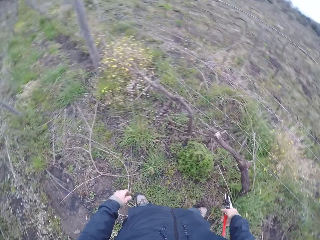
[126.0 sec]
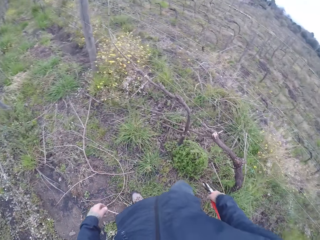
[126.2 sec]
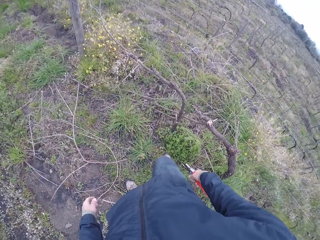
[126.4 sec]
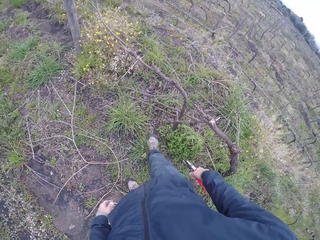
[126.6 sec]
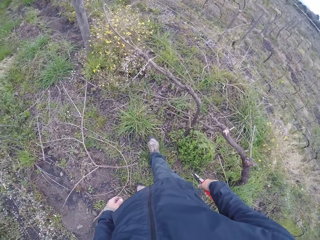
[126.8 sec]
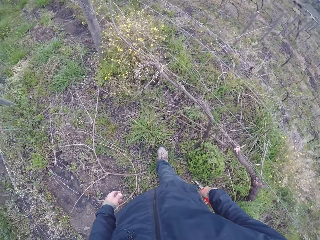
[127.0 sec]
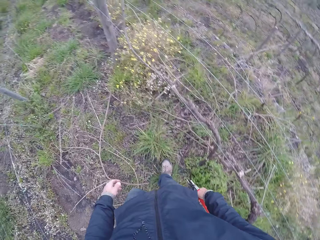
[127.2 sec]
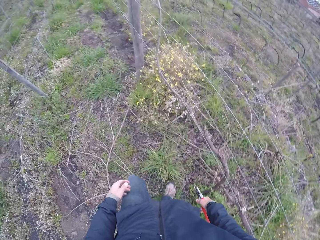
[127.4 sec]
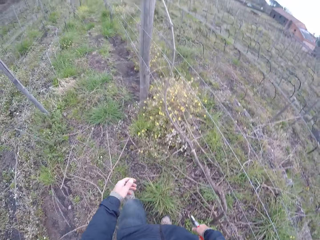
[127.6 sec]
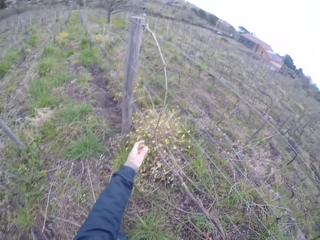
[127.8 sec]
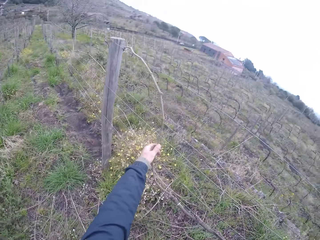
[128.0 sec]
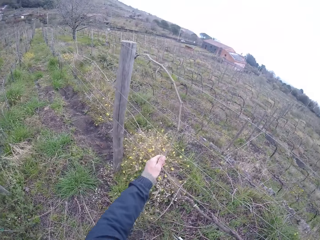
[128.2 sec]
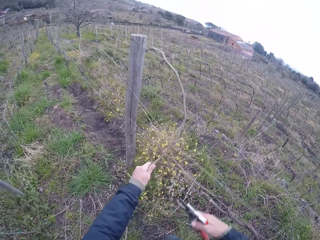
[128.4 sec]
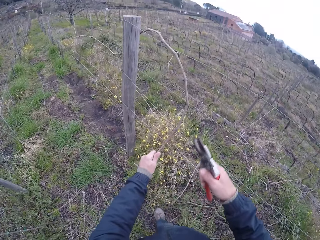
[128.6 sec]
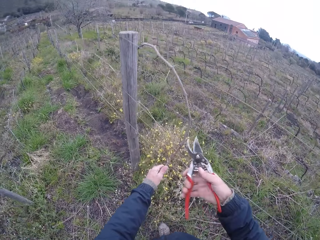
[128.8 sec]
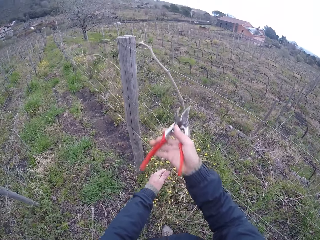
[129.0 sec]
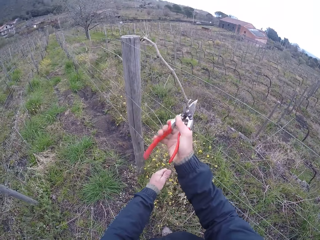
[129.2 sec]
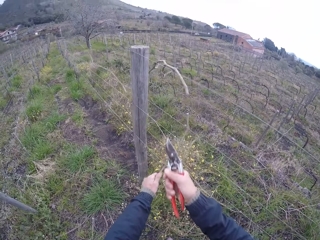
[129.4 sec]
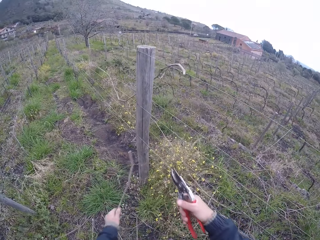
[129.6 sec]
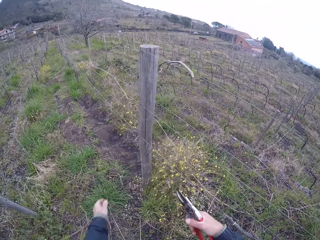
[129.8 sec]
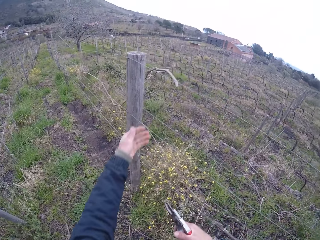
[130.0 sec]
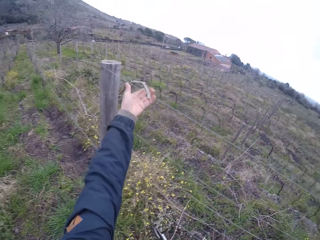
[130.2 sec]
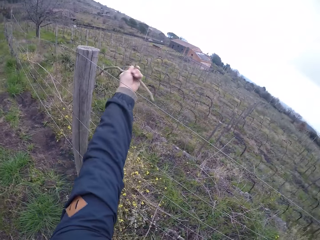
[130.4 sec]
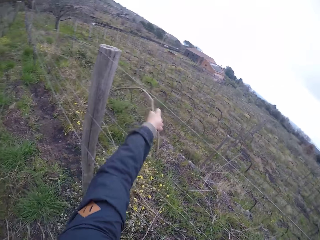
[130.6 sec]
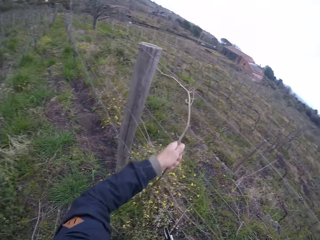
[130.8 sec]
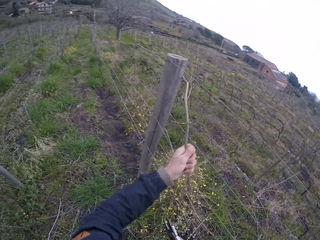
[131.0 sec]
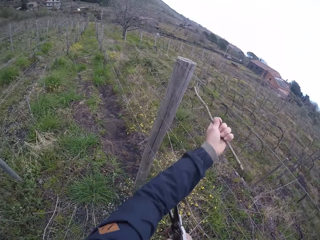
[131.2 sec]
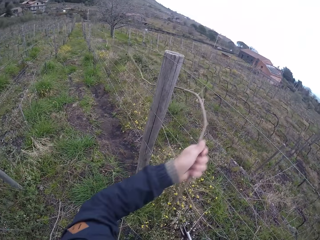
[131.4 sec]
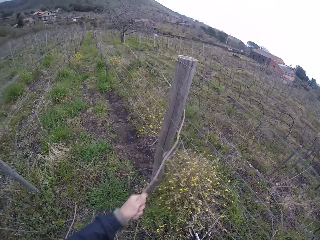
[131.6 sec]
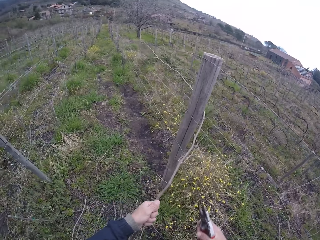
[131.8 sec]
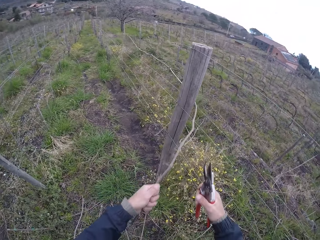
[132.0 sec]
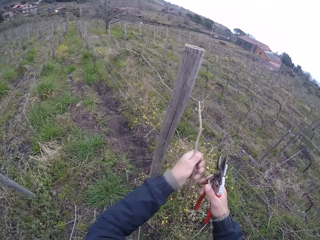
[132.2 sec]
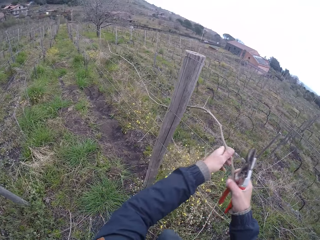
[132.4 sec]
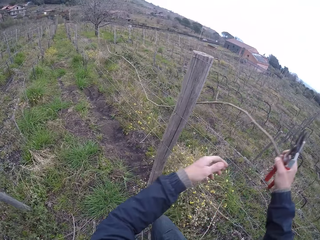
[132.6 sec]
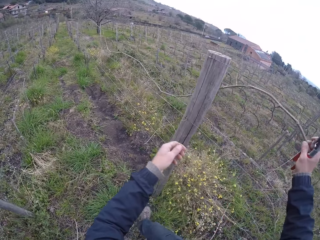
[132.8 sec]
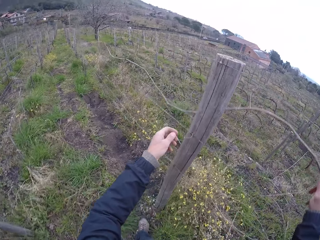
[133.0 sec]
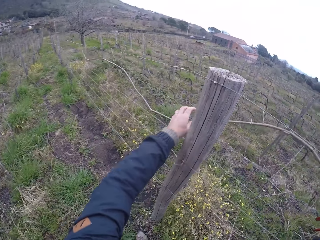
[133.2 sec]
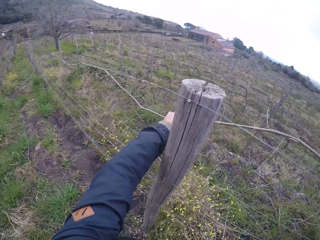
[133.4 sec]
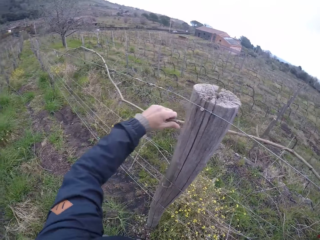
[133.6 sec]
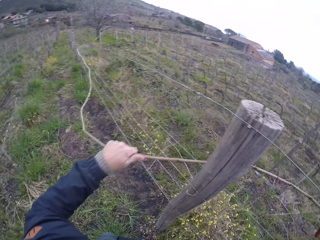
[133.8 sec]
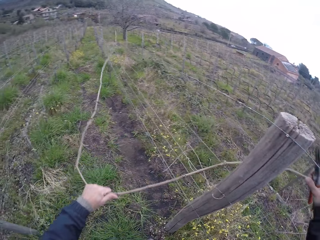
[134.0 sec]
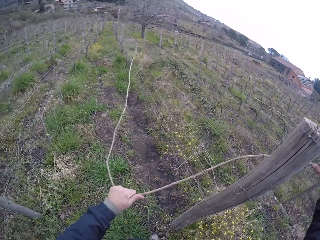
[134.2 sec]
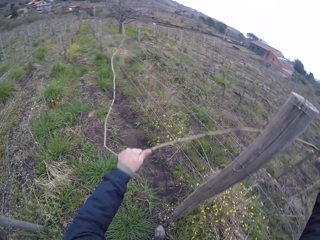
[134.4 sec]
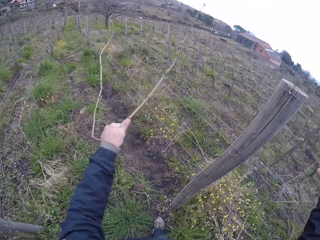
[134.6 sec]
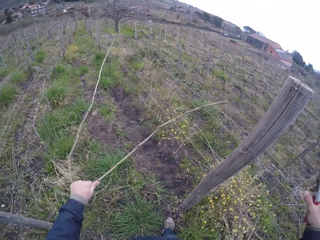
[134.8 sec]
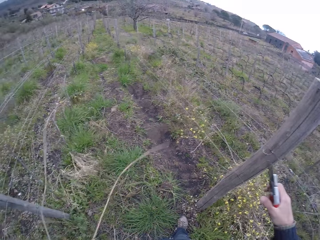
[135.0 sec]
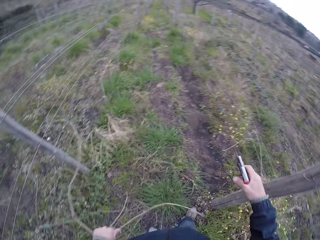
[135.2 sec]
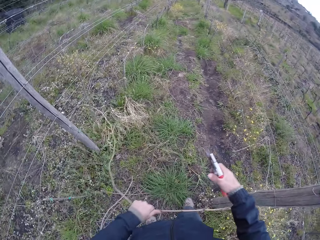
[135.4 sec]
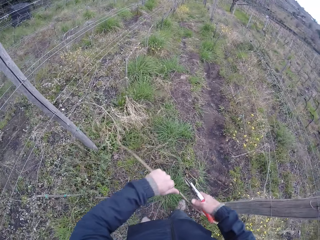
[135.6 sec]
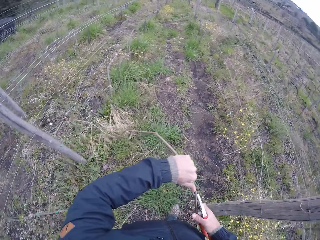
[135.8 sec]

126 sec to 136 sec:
The camera wearer looks around the garden. He removes a stick from the fence with his left hand. He cuts the stick with the wire cutter in his right hand. He drops the stick on the floor with his left hand. He removes a stick from the fence with his left hand. He removes a stick from the fence with both hands.

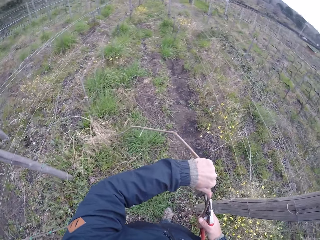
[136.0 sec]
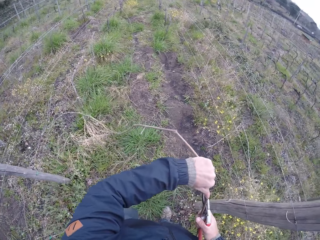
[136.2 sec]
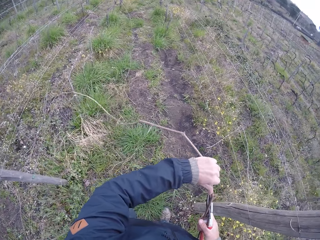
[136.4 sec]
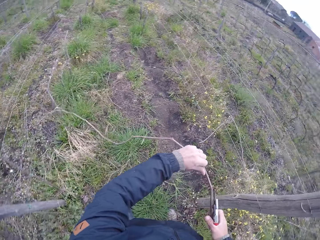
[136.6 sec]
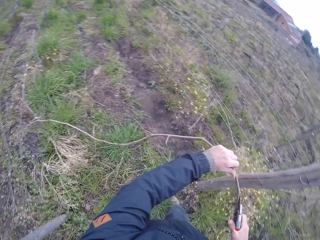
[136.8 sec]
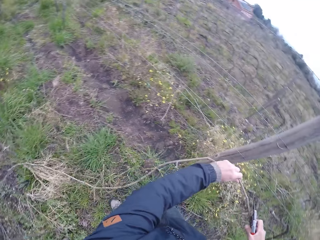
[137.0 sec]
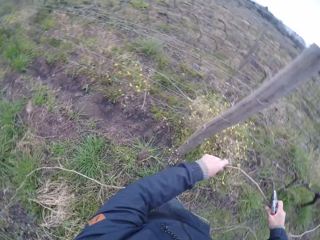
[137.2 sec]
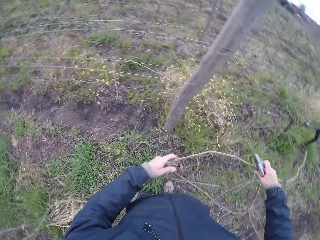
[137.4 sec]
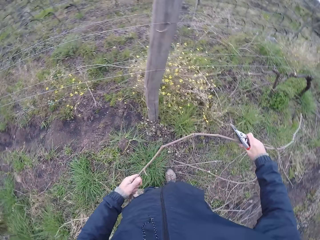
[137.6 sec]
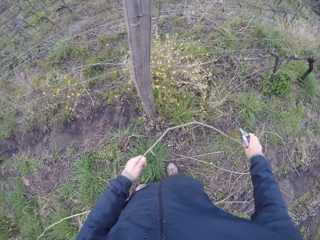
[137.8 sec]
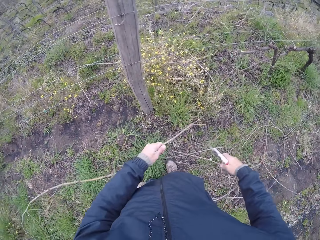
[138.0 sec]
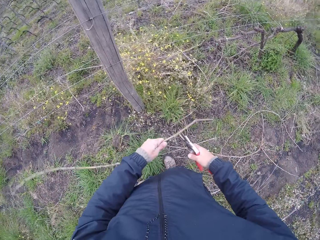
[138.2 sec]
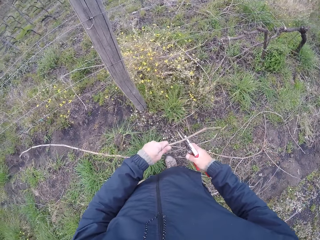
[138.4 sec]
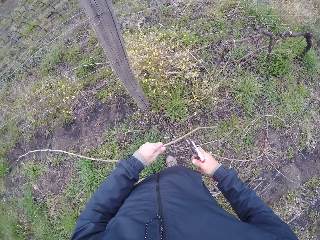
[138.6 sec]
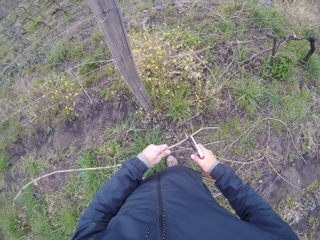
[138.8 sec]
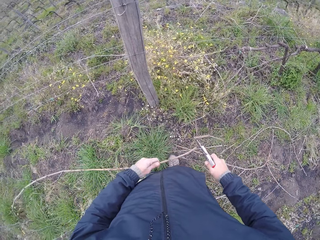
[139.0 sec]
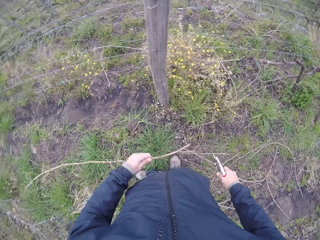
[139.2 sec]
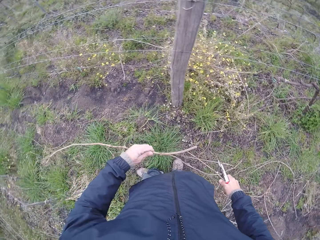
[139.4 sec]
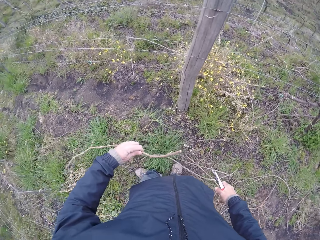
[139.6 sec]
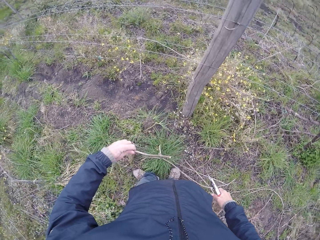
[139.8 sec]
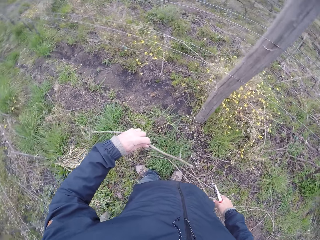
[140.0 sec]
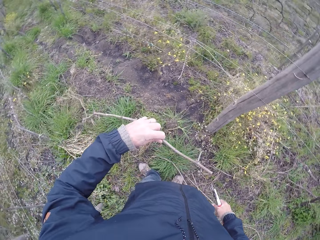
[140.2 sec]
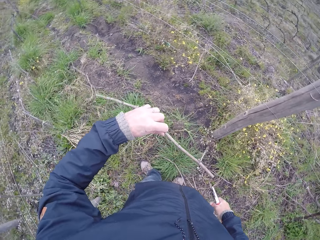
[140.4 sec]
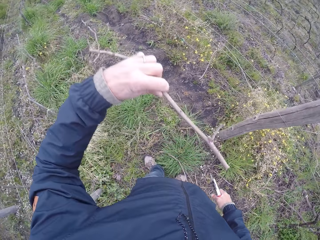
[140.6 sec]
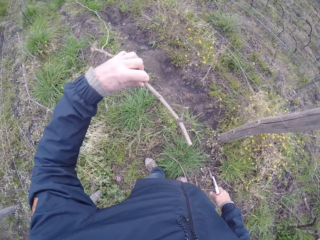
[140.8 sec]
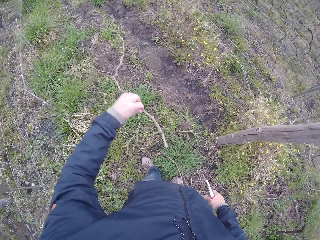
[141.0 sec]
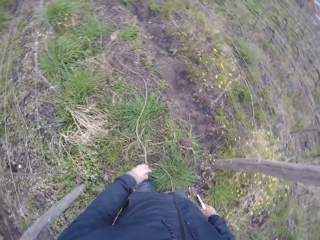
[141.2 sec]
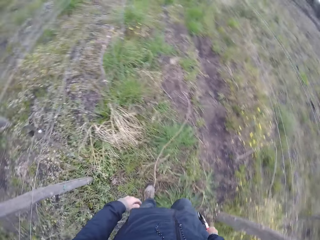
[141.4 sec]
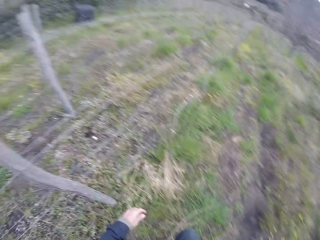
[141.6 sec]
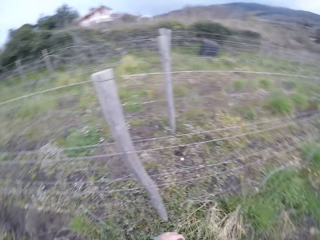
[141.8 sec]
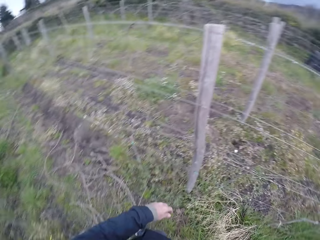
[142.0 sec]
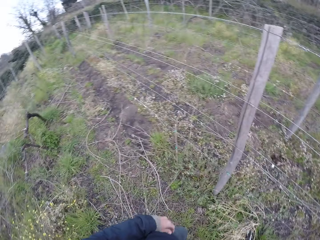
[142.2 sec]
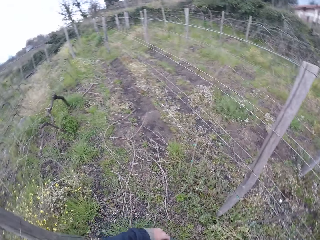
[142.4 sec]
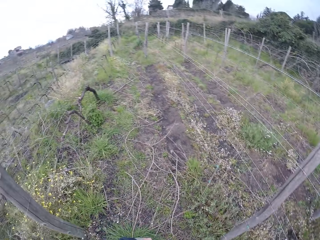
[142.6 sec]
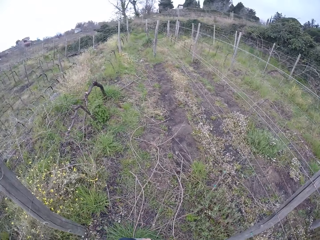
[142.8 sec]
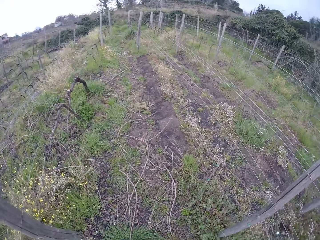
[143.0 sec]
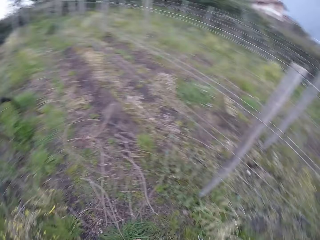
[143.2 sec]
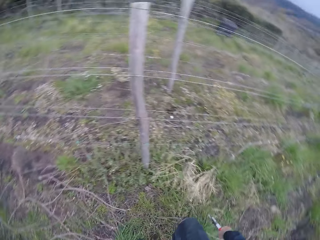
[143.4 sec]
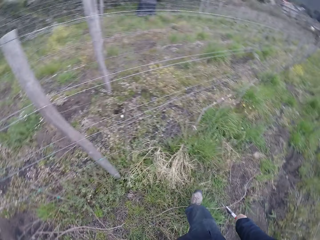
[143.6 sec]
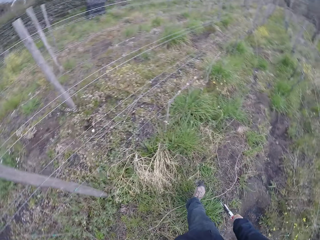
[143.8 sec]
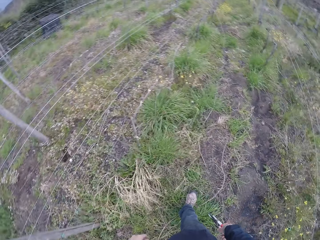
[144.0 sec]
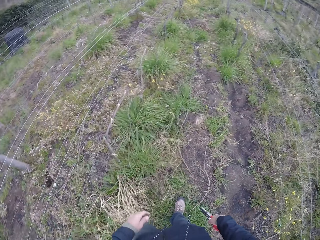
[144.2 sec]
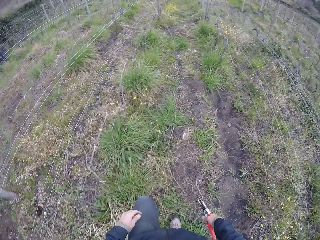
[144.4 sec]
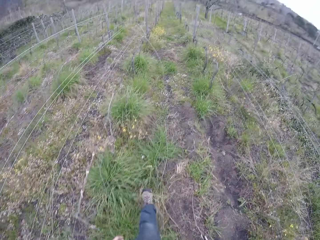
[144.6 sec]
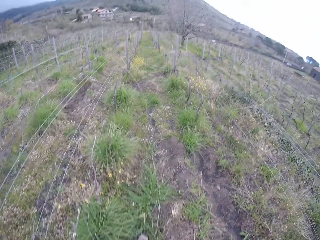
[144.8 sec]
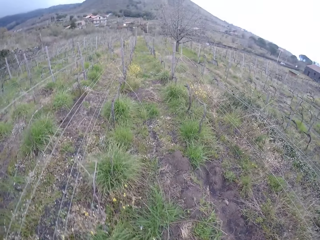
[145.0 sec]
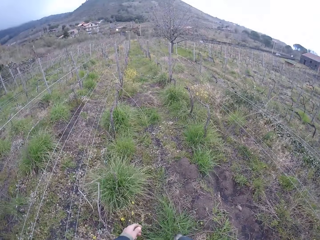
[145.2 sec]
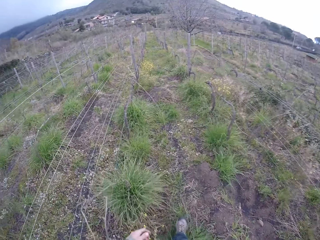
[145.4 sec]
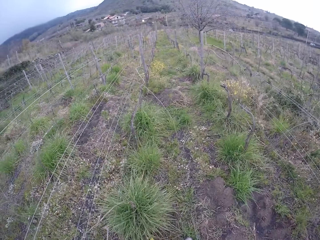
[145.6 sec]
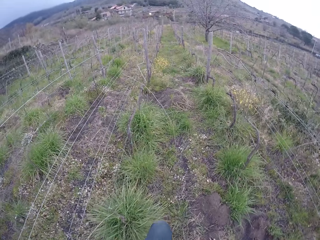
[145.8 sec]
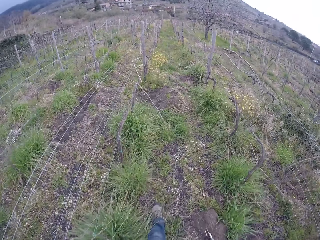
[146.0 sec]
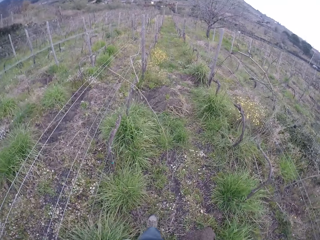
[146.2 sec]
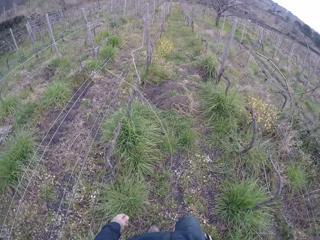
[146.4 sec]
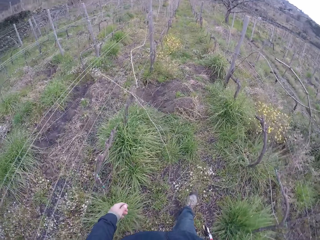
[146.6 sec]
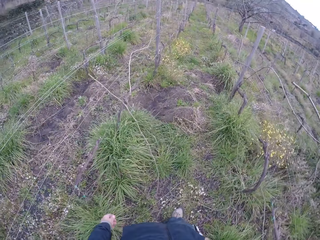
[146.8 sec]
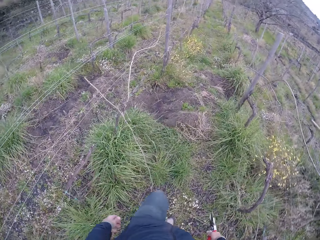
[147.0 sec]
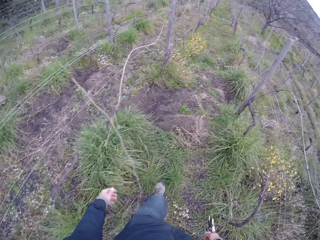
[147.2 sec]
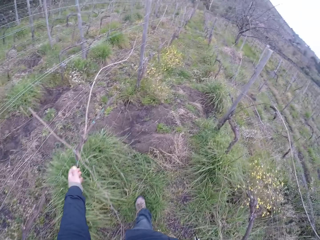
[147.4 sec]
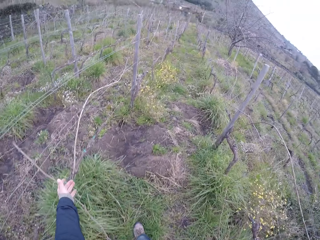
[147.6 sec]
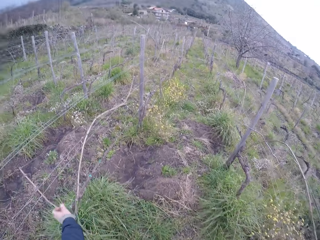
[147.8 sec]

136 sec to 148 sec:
The camera wearer cuts the stick with the wire cutter in his right hand. He drops the stick on the floor with his left hand. He looks around the garden and walks around the garden.
